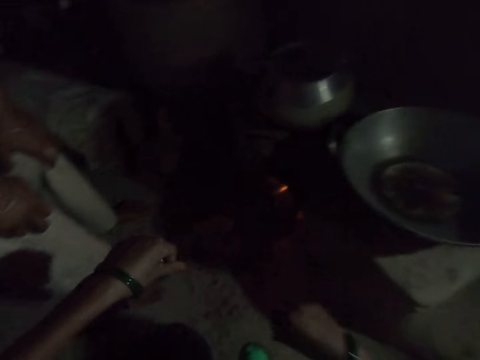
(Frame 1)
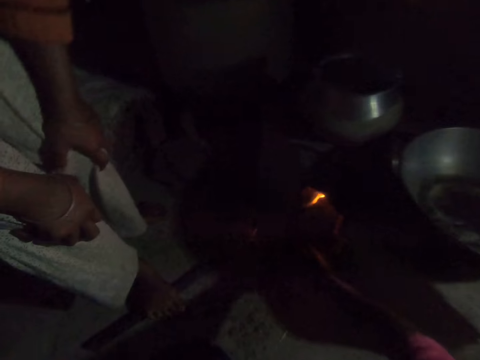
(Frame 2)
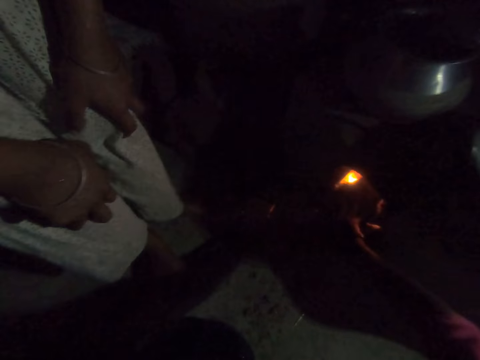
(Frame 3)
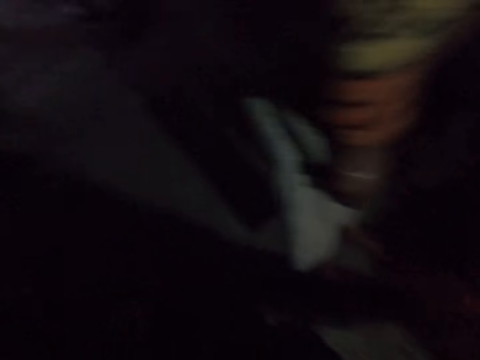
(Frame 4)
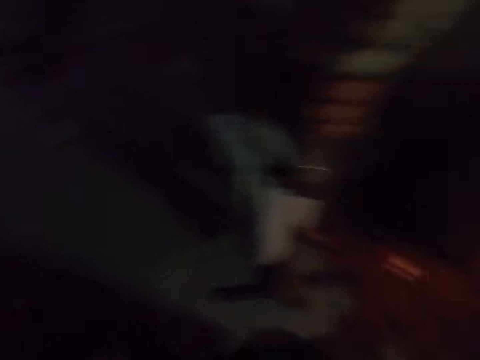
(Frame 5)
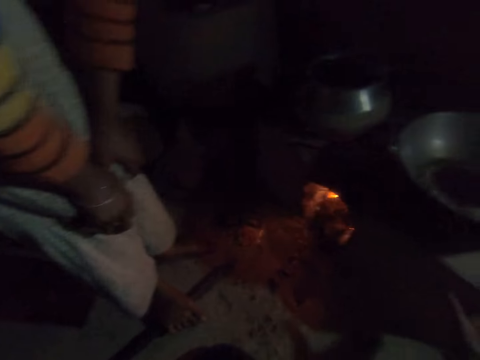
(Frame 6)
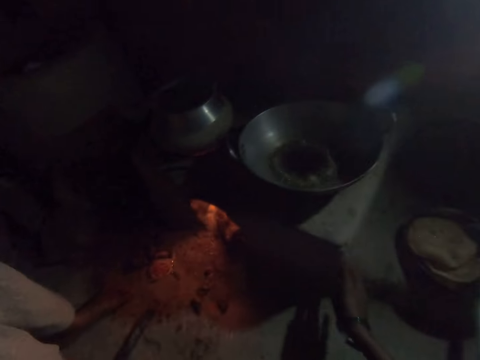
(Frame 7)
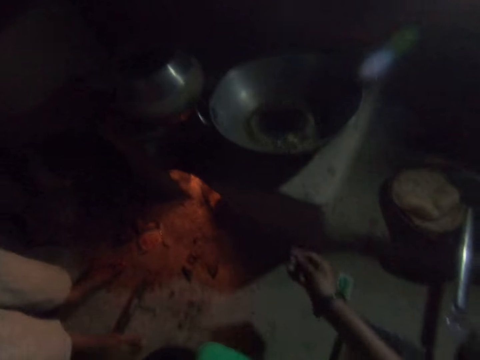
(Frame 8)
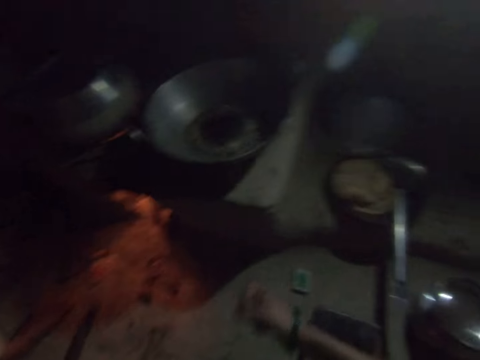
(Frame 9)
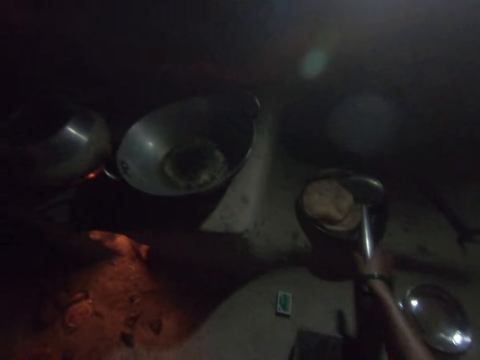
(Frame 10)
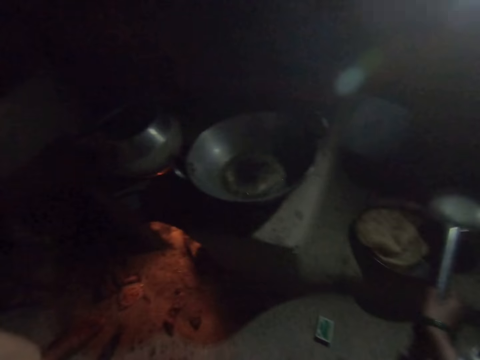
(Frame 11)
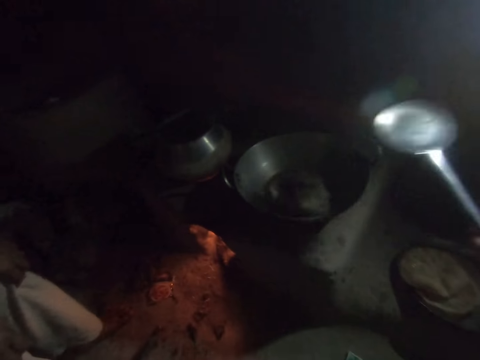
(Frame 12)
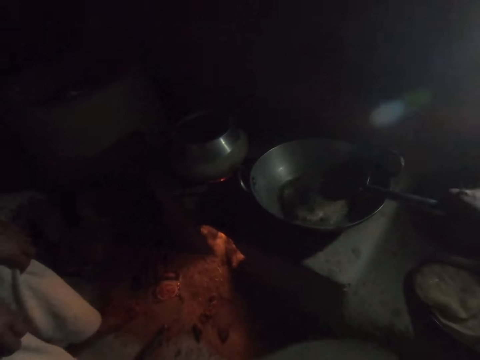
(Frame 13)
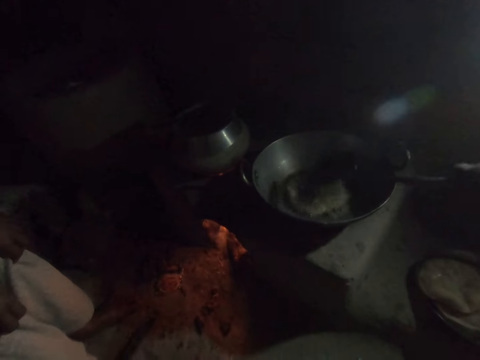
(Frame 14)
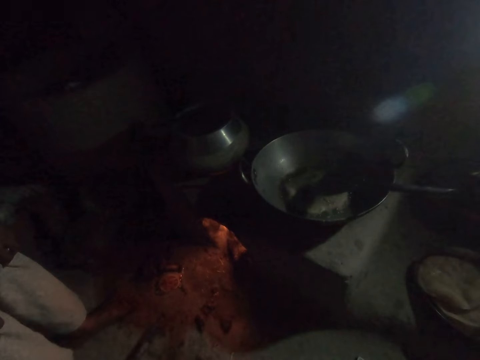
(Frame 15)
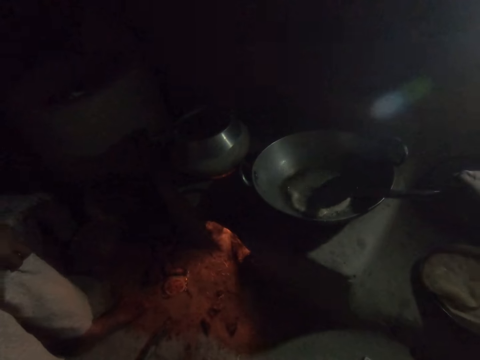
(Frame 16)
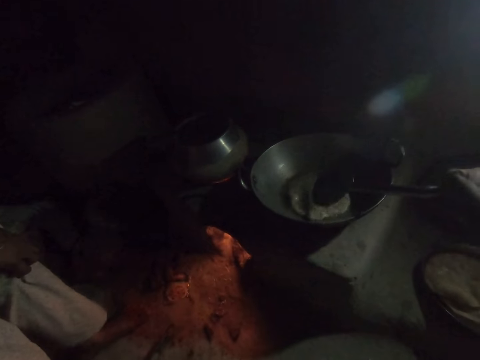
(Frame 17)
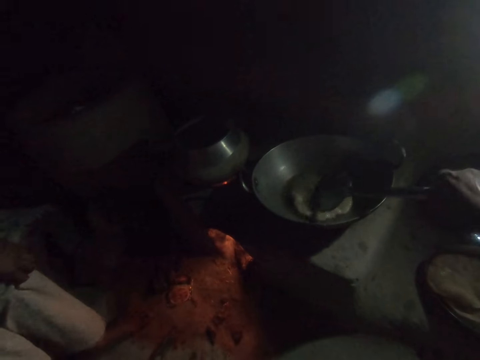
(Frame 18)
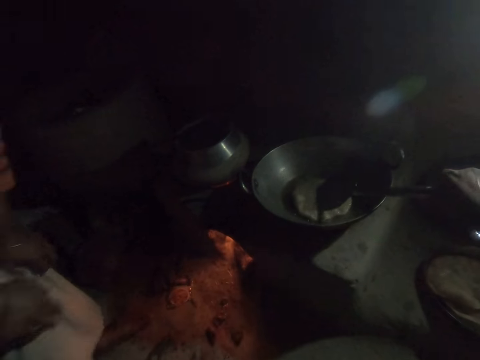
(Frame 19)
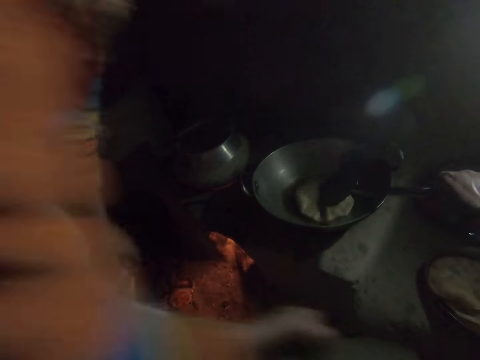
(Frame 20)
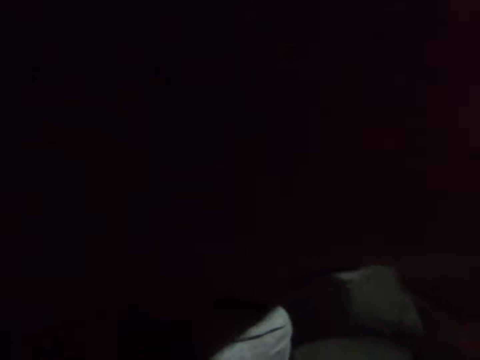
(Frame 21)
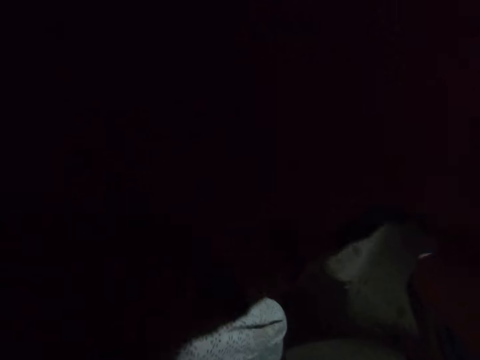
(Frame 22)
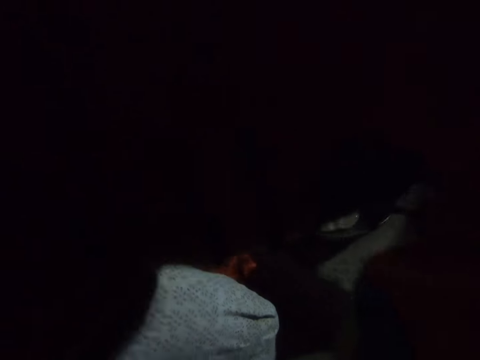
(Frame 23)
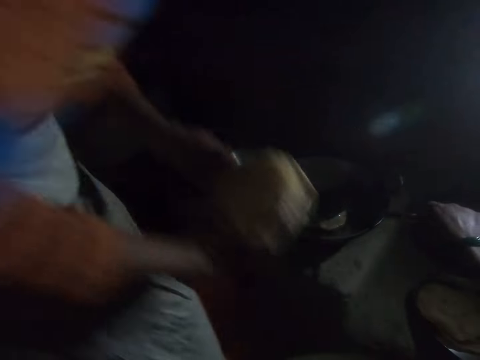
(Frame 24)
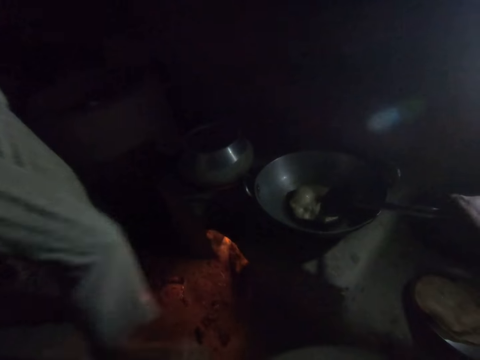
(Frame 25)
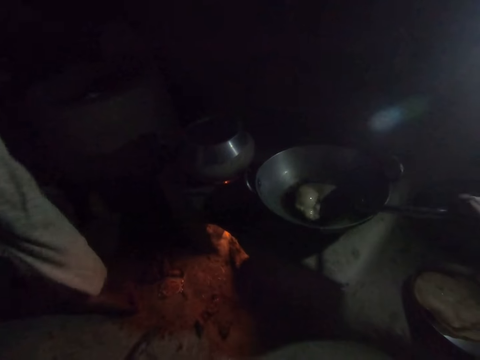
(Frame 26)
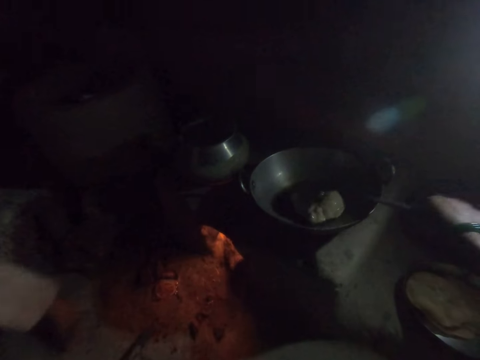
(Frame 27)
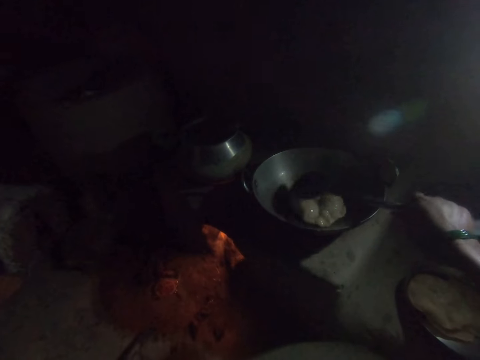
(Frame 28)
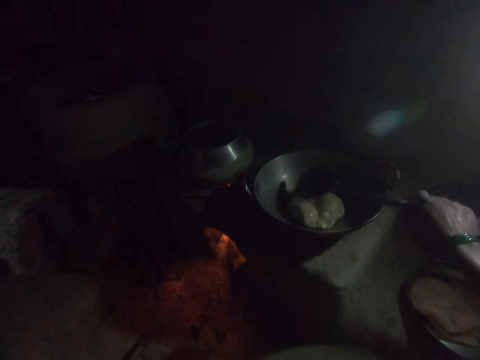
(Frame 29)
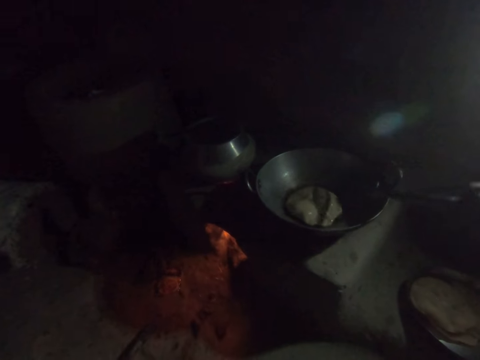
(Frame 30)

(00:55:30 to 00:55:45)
The camera wearer moves their hands slightly. They touch the fire. They push firewood in the cooking stone. They look around. They rub their fingers. They hold a draining spoon. They pick up a spoon. They lift the draining spoon. They point the African donut with the spoon. They pour on the African donut. They touch the mandazi with the spoon. A woman moves slightly. She carries an African donut. The camera wearer squeezes the African donut with the draining spoon. The woman moves backwards.

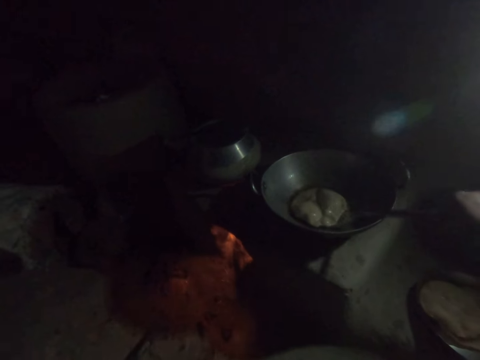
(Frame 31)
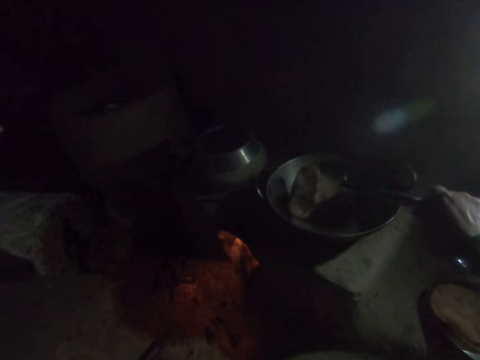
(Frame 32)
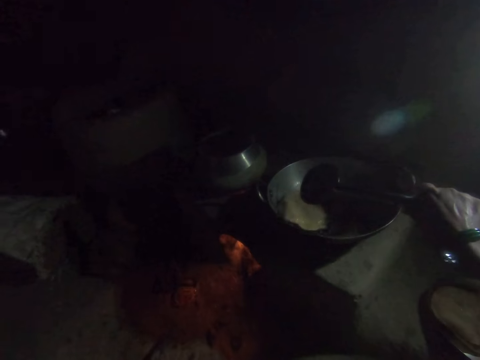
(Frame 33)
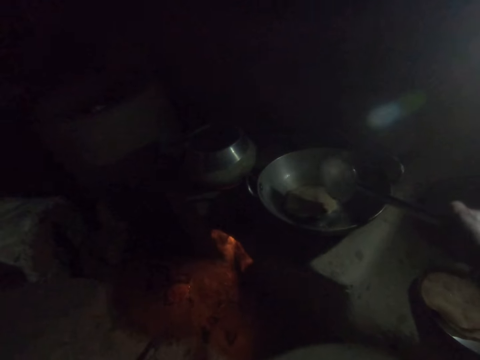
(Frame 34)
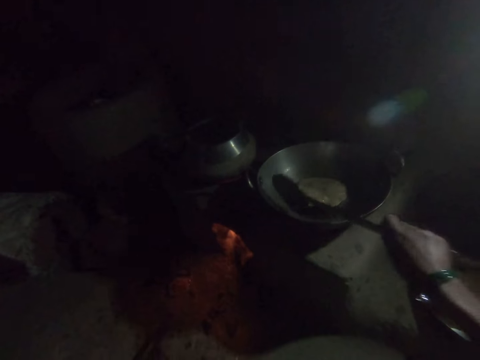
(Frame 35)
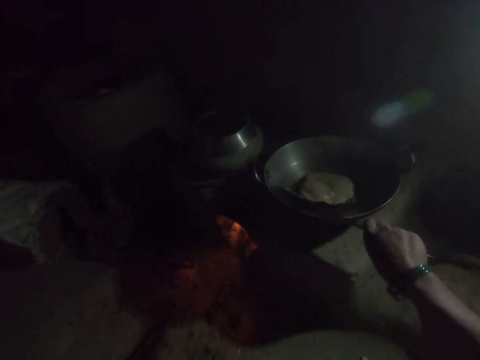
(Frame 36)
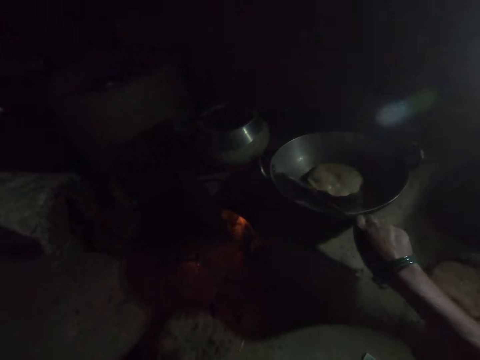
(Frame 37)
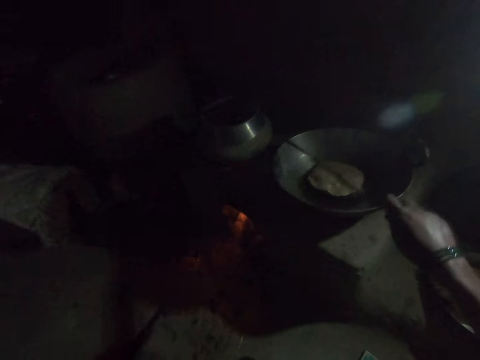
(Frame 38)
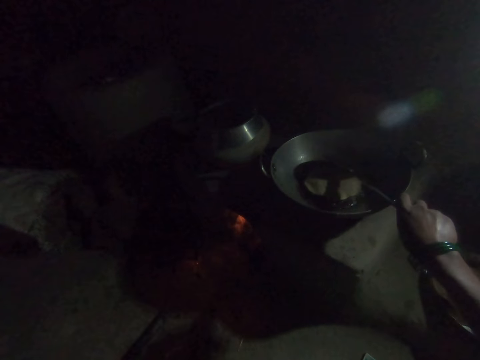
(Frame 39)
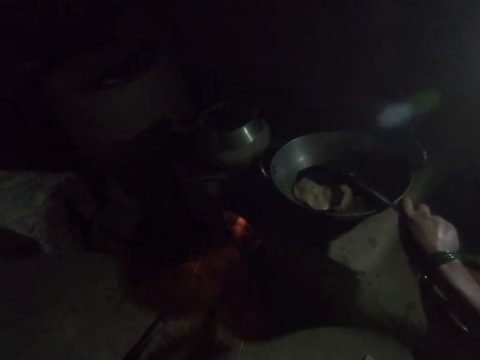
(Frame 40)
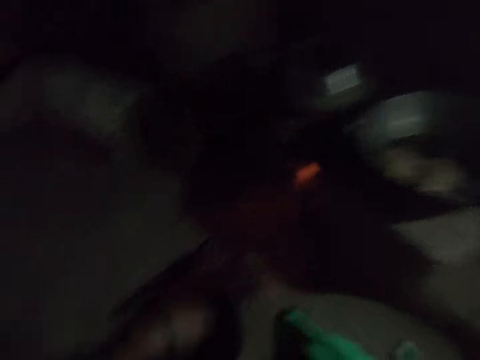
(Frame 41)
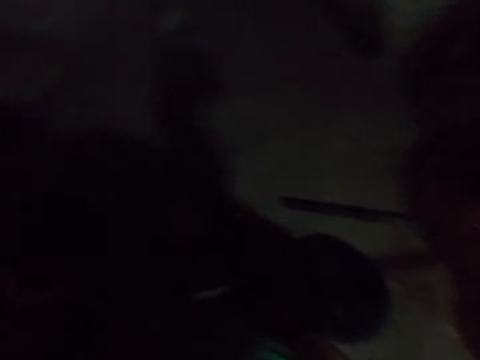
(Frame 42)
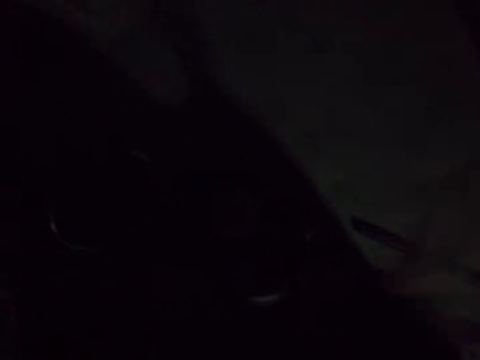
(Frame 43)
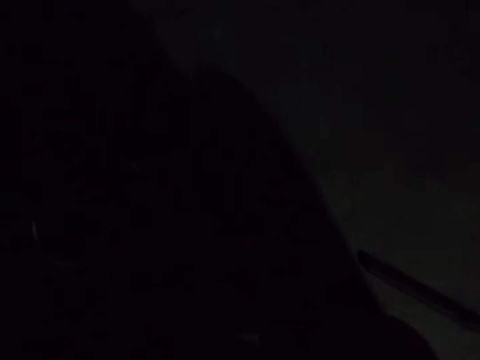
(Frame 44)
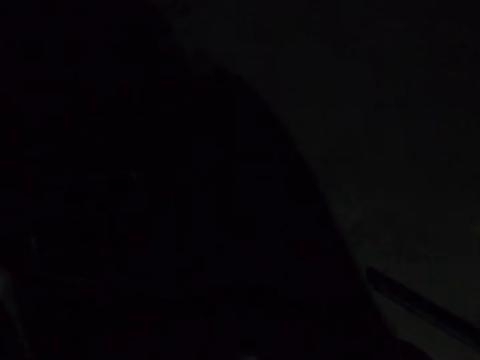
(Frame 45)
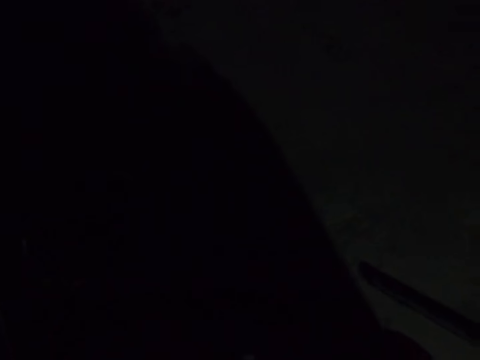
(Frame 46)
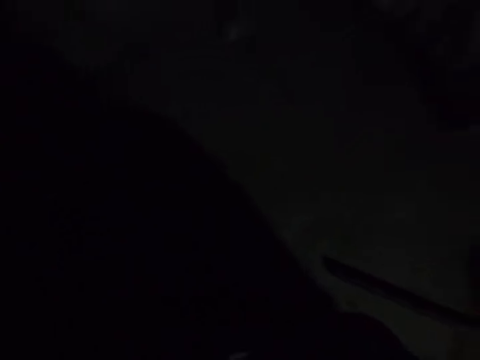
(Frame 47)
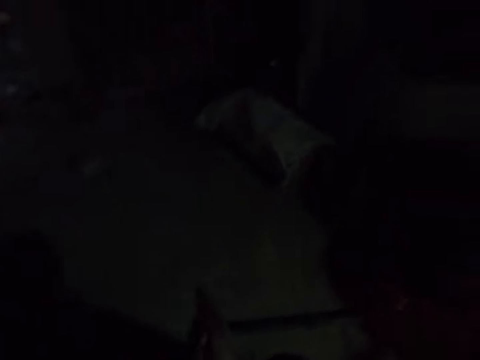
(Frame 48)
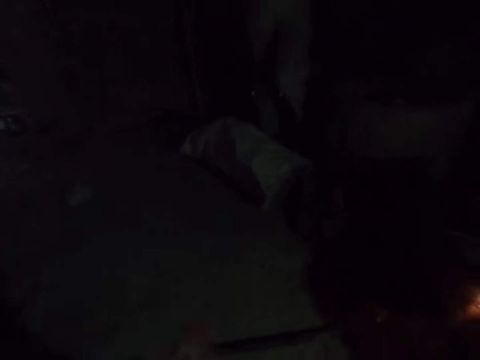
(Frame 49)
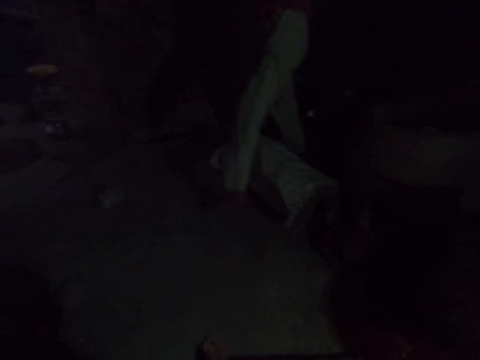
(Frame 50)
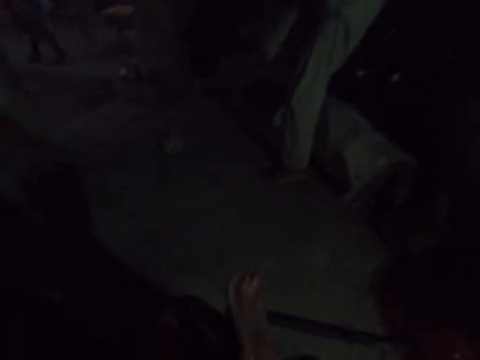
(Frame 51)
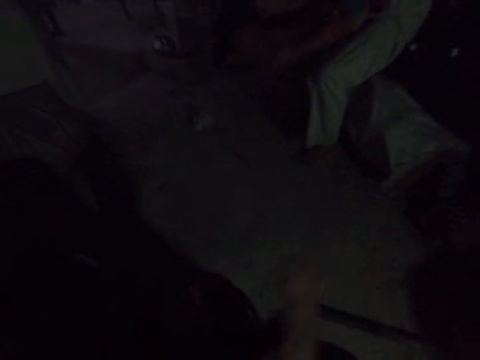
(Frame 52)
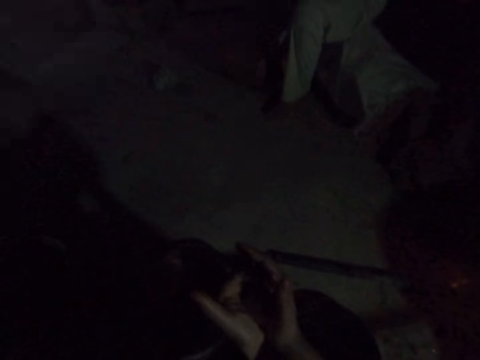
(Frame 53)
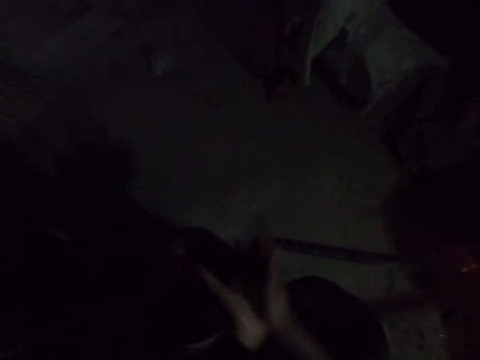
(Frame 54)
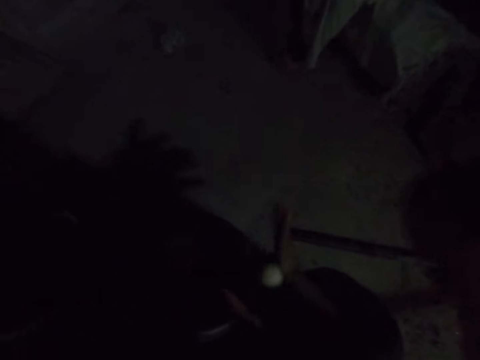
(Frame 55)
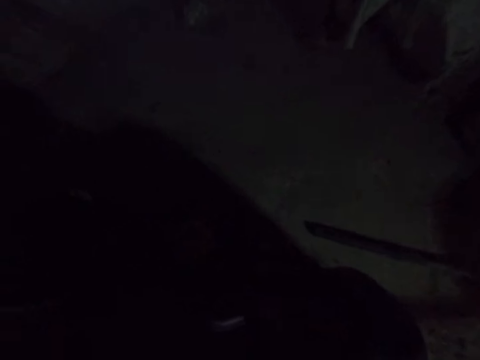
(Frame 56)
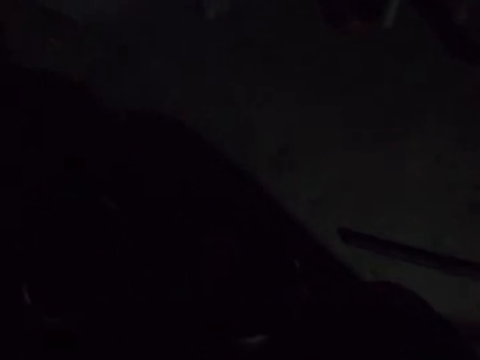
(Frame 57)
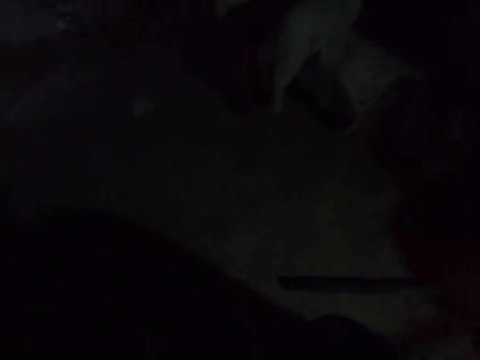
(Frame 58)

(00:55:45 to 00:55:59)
The camera wearer lifts the African donut. She turns the African donut with a spoon. She moves the African donut side by side. She touches the mandazi with the spoon. She moves her hands. She taps on a dough. A woman passes over a sac. The camera wearer rubs the dough with her hands. The woman drops something on the floor, sits on the sac and moves her leg slightly. The camera wearer rolls the dough with her hands.
